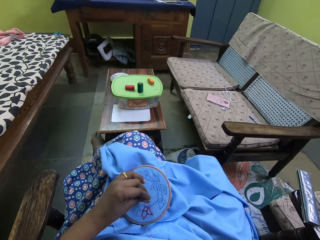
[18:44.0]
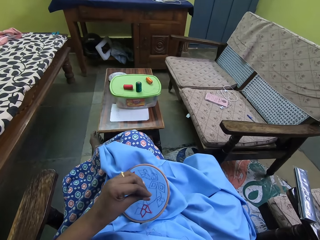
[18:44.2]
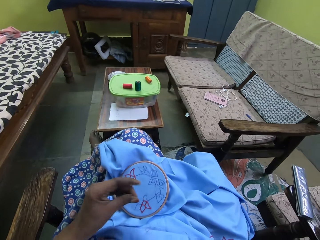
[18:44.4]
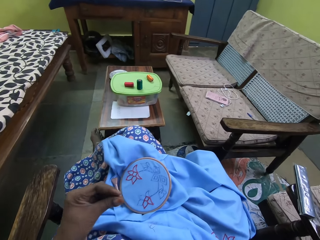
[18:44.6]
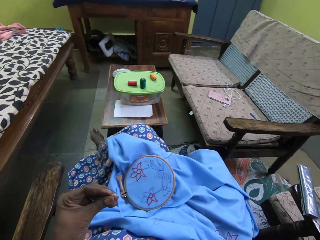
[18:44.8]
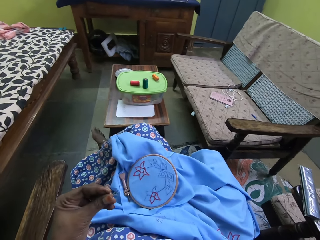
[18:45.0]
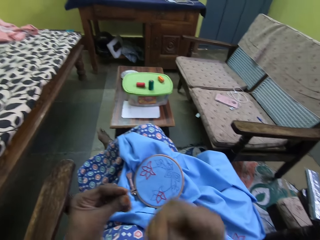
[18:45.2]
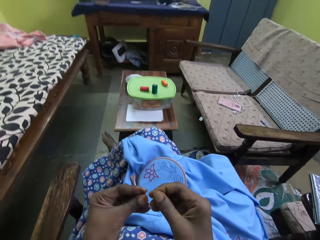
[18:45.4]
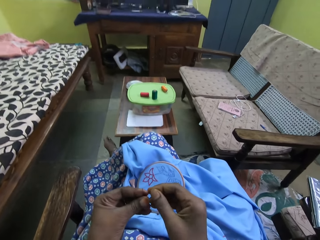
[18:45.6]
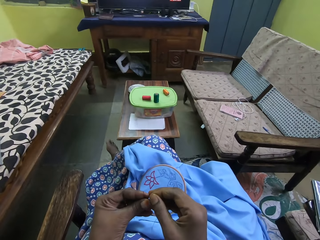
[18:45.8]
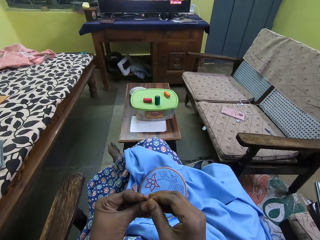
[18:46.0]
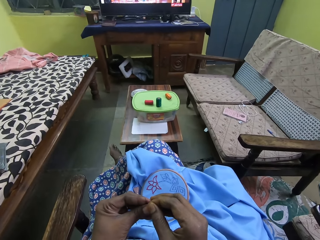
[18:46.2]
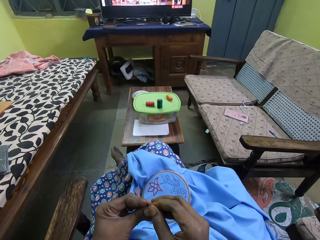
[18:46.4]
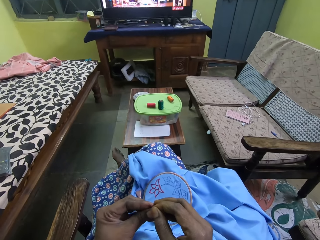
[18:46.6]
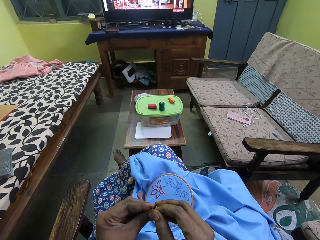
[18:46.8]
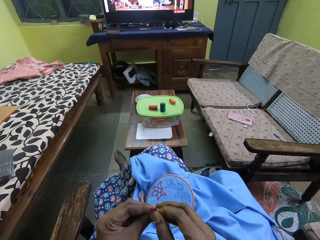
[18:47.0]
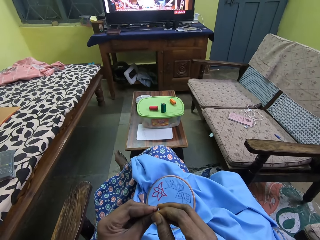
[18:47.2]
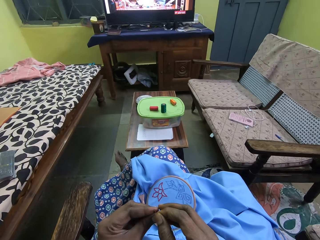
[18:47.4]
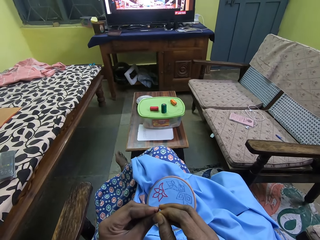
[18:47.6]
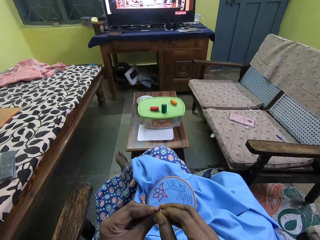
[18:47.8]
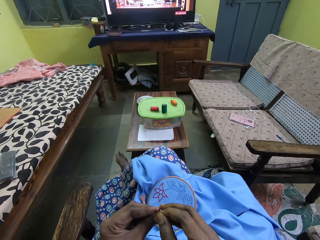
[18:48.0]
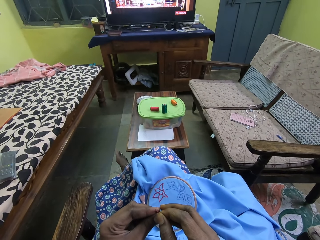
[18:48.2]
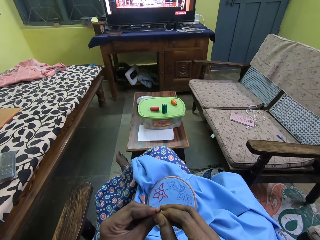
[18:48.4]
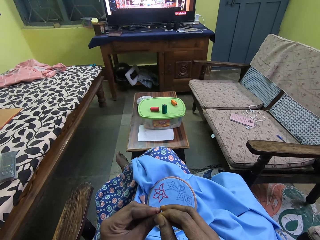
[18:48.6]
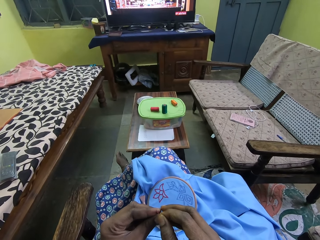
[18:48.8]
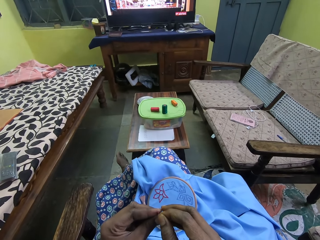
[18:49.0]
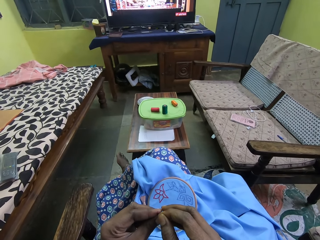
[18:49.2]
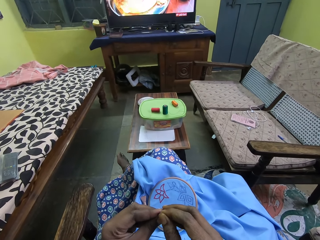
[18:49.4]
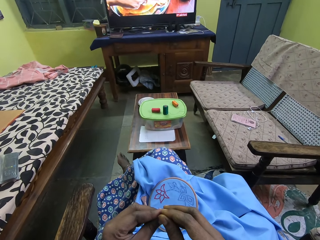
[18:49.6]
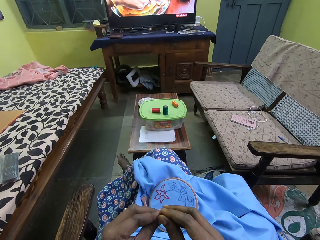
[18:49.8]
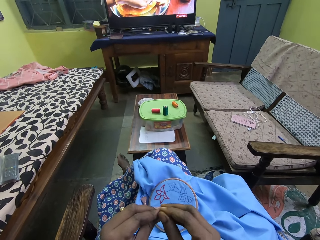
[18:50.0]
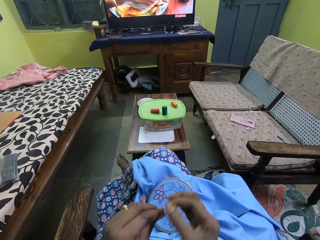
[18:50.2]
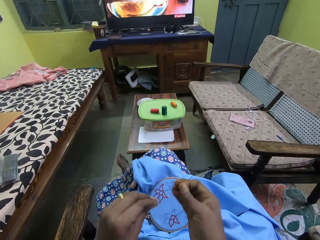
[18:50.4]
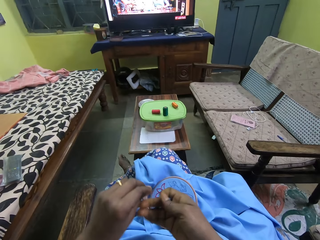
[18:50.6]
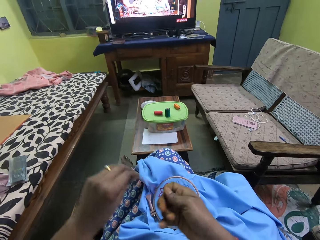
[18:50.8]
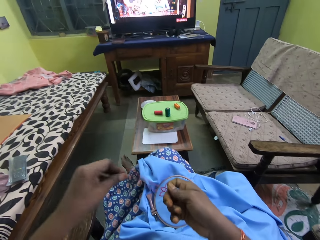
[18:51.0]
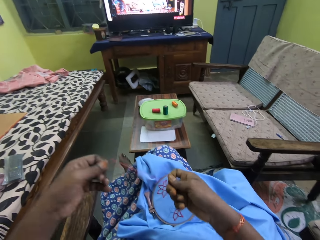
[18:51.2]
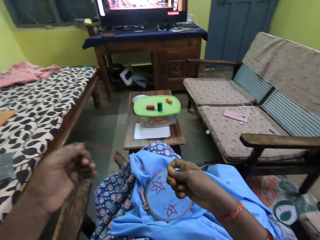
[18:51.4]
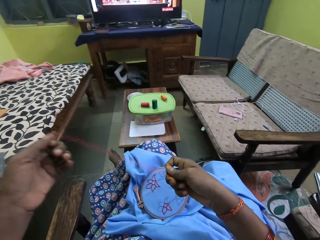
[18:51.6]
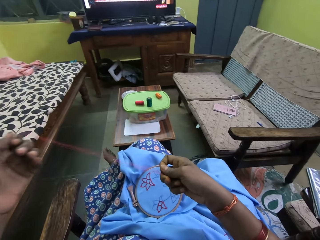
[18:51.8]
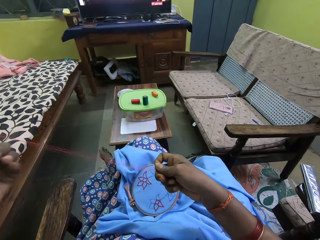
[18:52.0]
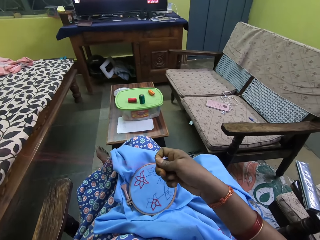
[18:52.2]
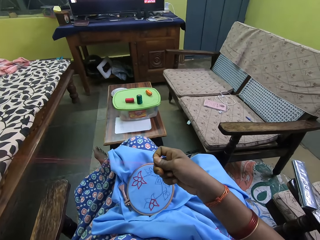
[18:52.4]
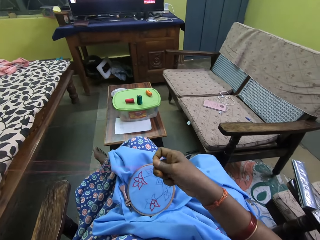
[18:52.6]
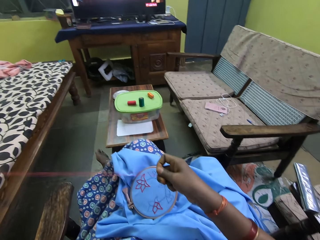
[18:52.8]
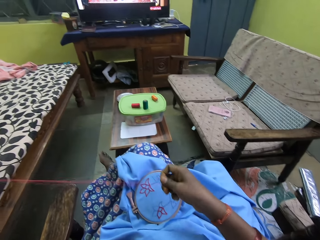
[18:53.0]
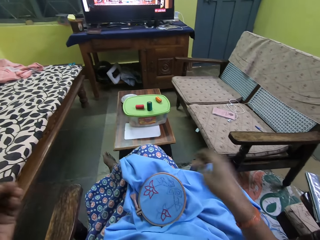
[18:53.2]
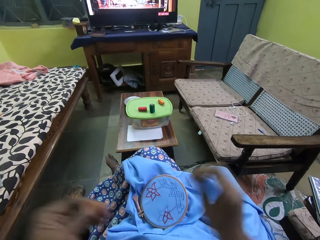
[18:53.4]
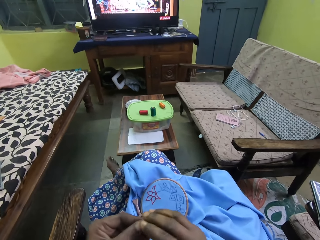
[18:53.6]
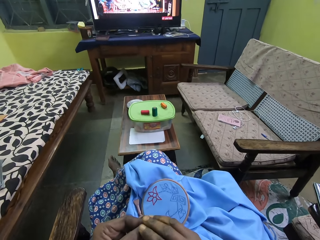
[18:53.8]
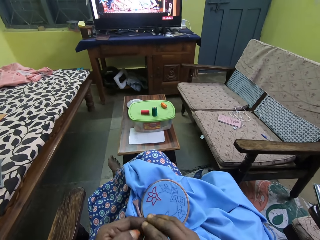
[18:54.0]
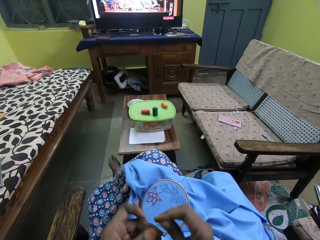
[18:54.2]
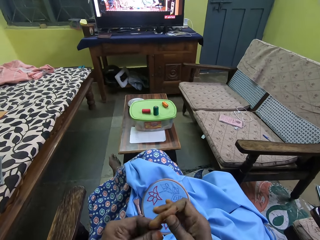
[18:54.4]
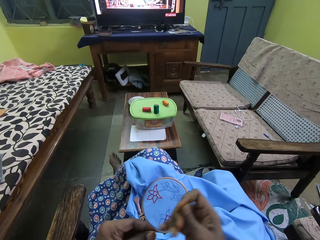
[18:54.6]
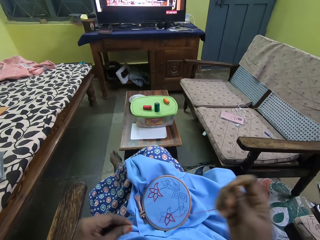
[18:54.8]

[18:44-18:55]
The camera wearer picks up the needle from the embroidery hoop with her left hand. She threads the needle with both hands. She pulls the knitting thread on the needle.

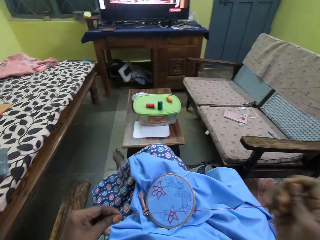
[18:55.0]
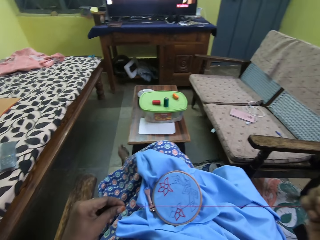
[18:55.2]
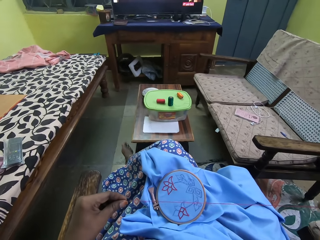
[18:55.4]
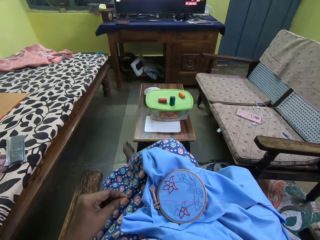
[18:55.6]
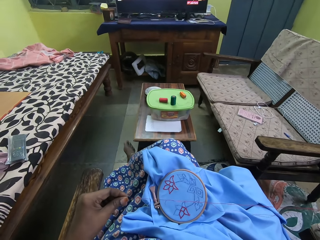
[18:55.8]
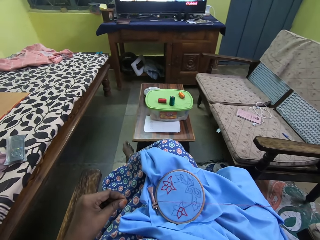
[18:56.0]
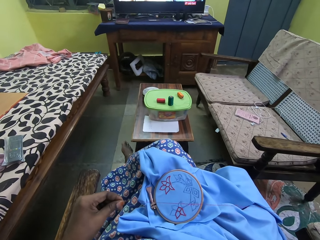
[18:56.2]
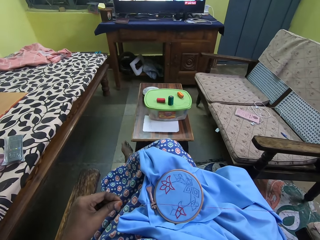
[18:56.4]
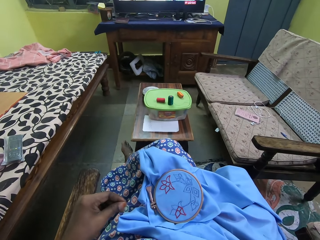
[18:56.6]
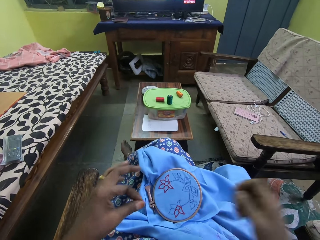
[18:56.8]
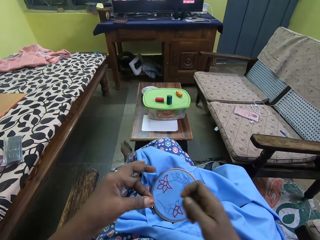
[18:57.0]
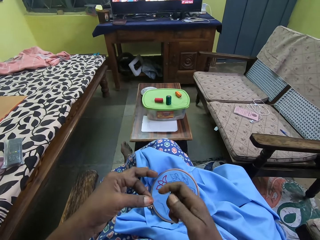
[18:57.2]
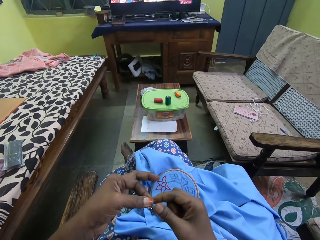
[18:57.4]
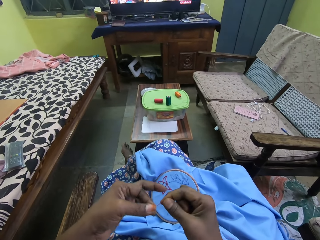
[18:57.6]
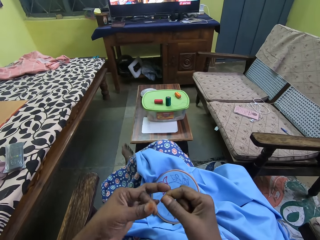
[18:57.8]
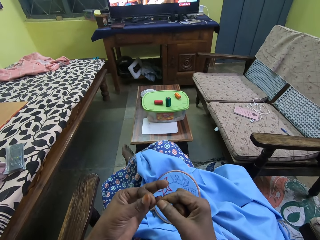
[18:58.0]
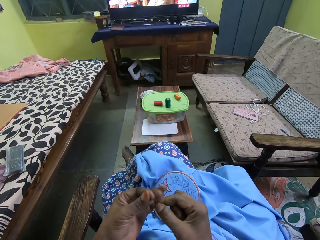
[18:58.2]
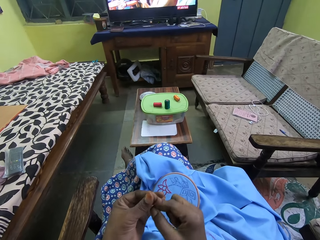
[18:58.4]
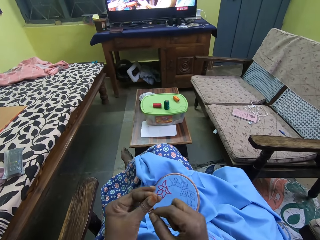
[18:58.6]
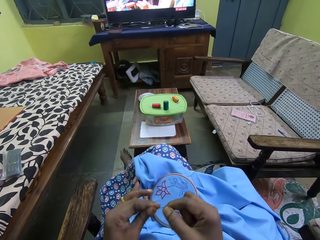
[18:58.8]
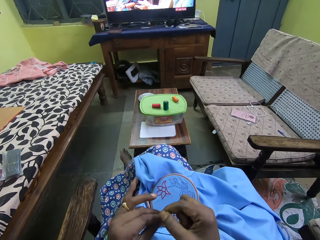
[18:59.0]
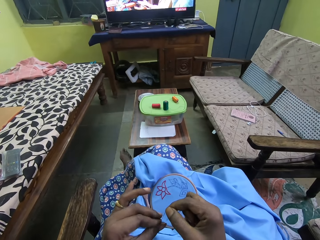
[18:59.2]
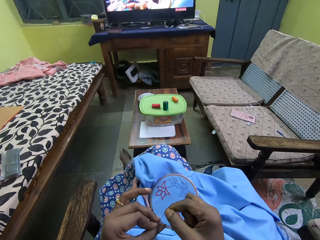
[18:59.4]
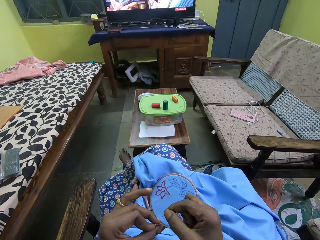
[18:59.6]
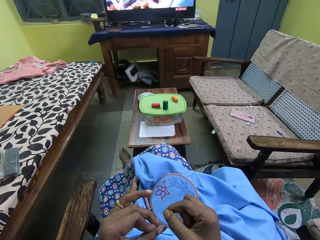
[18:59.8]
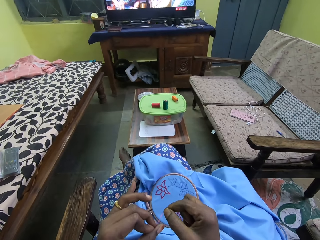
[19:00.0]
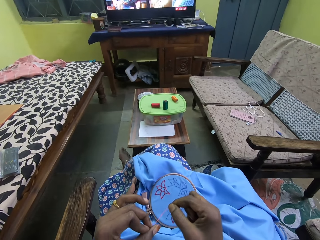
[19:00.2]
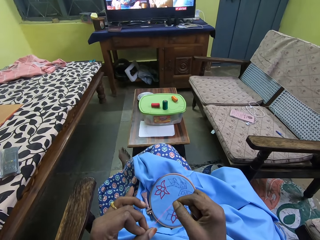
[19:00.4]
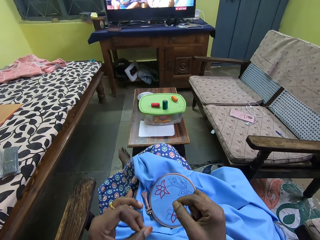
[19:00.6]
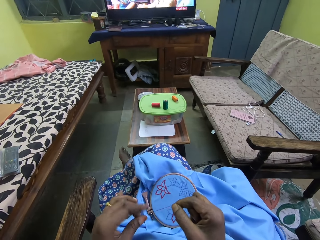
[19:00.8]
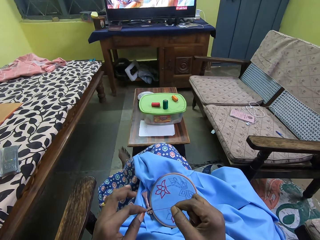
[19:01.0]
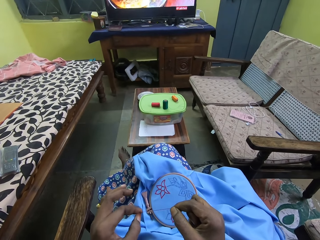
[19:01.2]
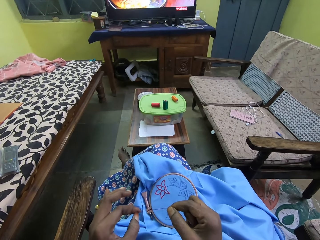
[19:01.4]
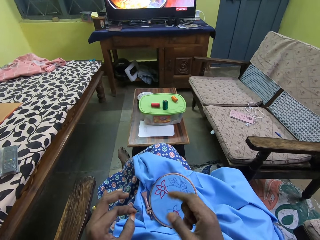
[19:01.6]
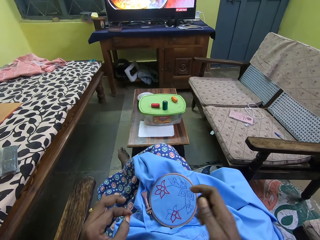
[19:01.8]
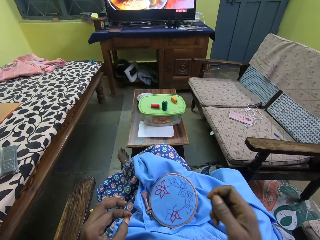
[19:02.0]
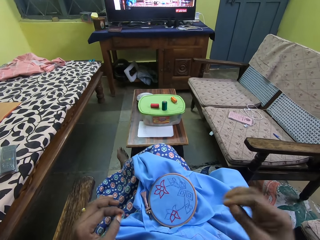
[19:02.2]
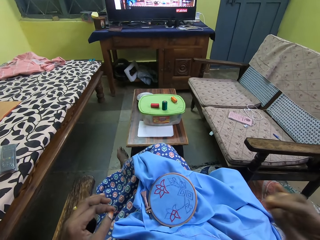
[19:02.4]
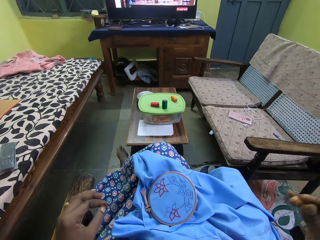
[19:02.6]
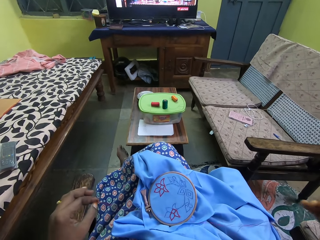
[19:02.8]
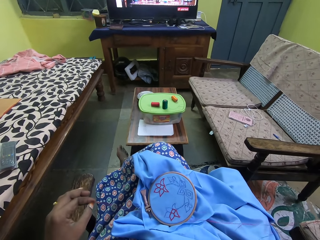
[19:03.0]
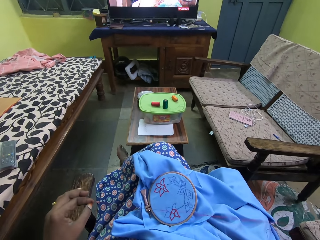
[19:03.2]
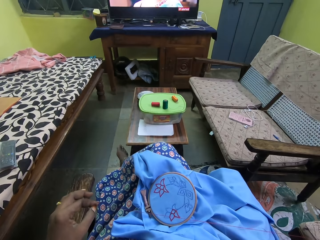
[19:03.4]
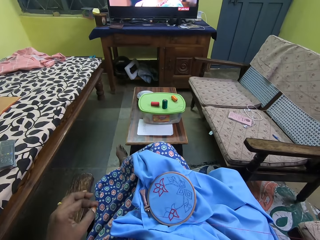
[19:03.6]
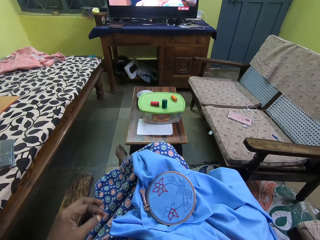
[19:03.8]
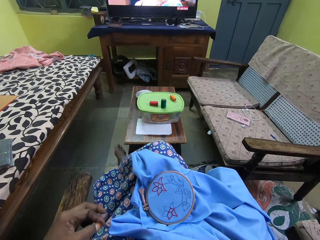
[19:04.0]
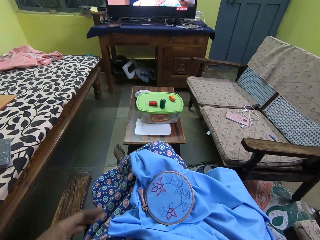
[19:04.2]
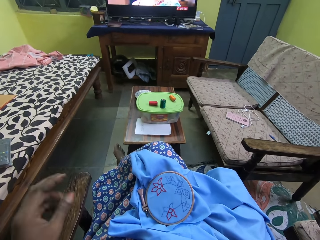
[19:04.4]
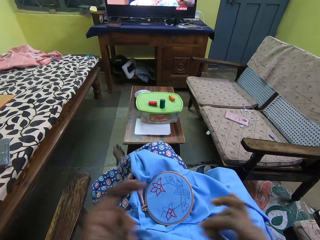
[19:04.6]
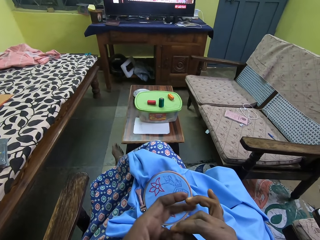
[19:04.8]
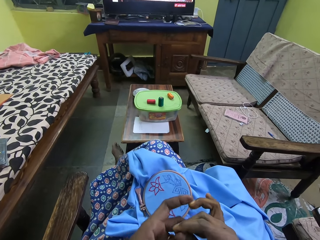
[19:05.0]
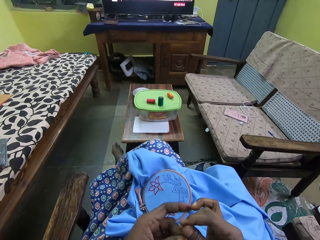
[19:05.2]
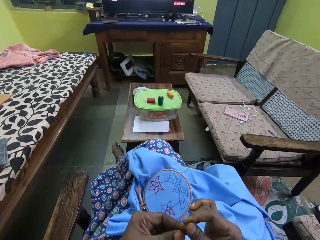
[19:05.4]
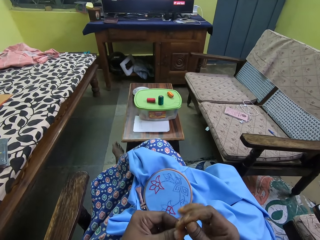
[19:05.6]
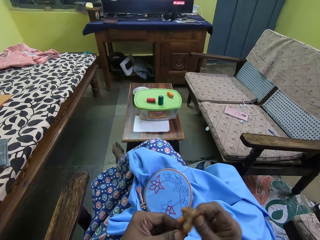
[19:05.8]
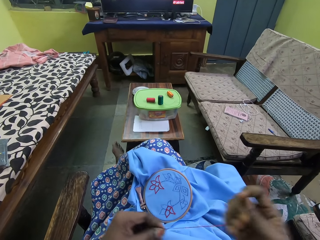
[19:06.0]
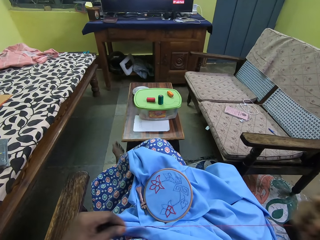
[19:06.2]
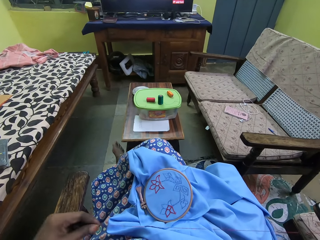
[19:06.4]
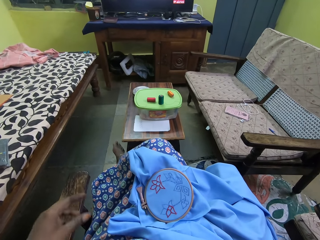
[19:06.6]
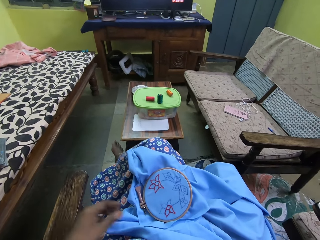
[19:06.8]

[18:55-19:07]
The camera wearer ties a knot on the edge of the knitting thread with both hands.
